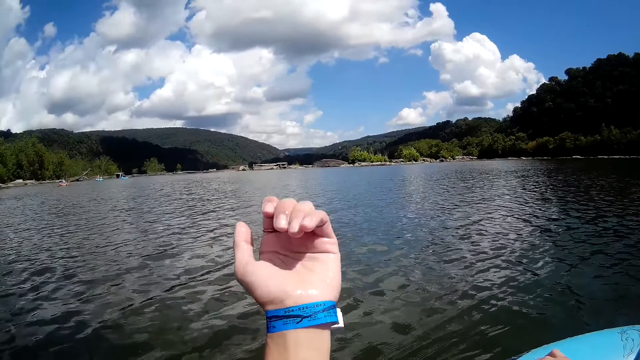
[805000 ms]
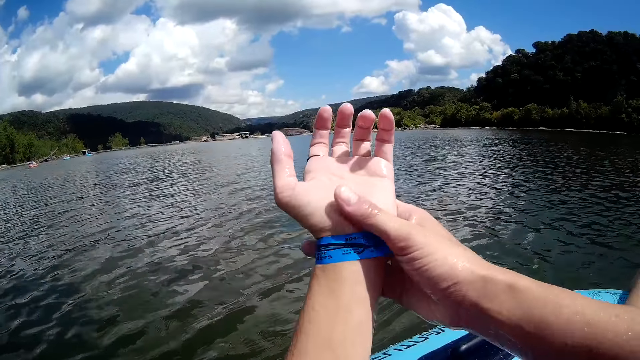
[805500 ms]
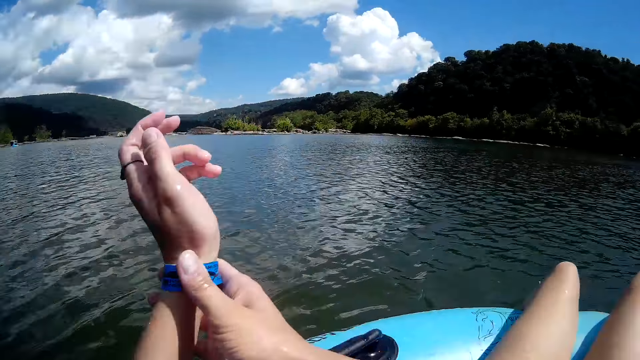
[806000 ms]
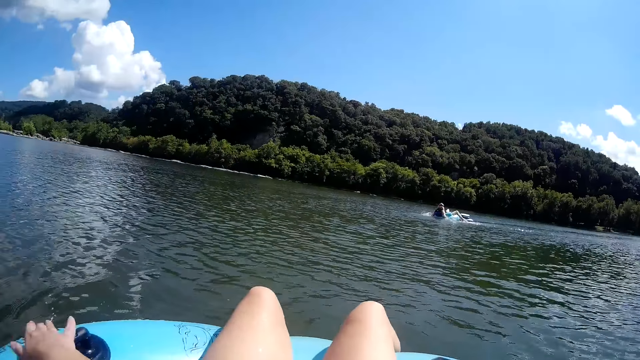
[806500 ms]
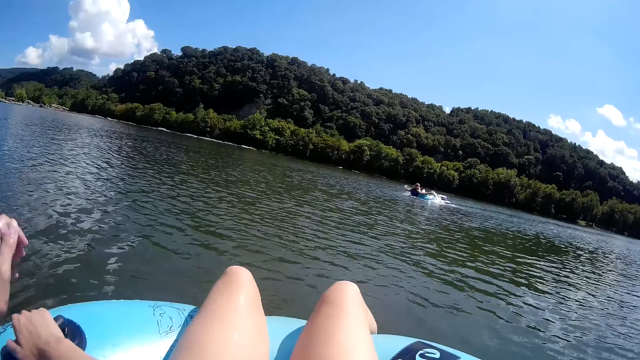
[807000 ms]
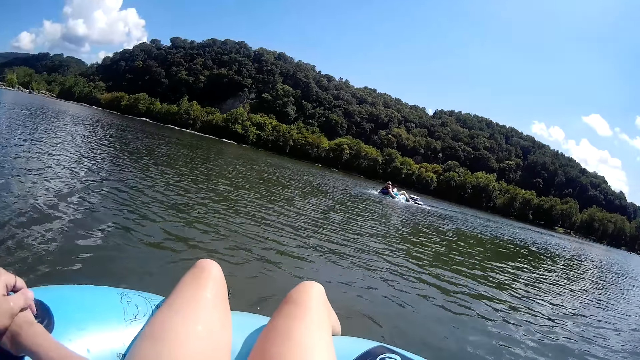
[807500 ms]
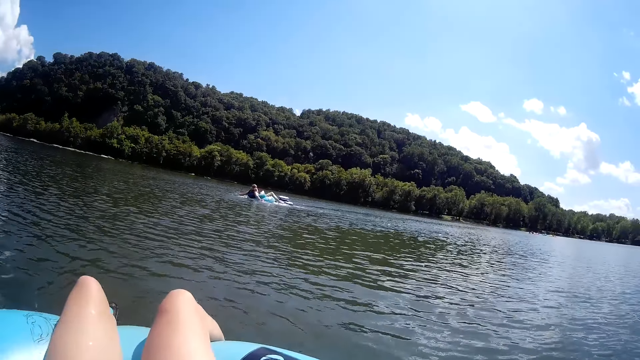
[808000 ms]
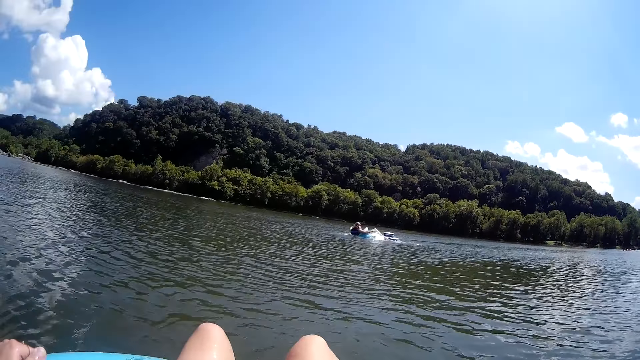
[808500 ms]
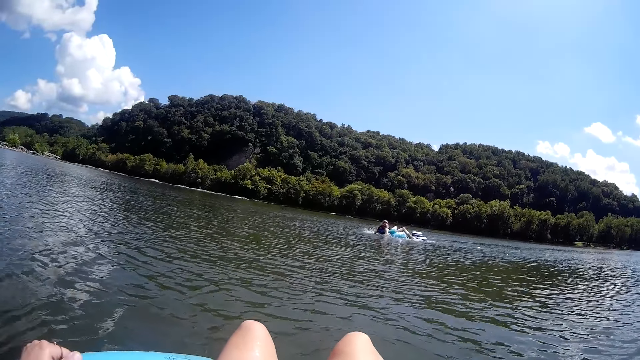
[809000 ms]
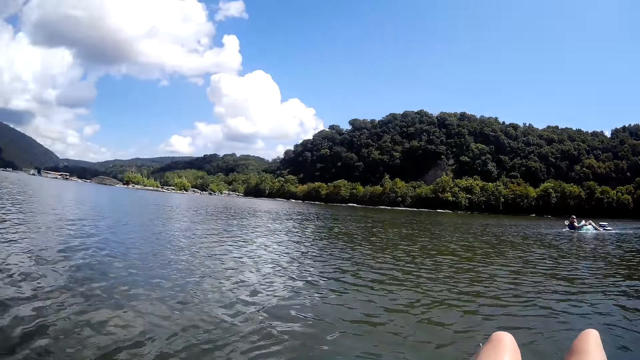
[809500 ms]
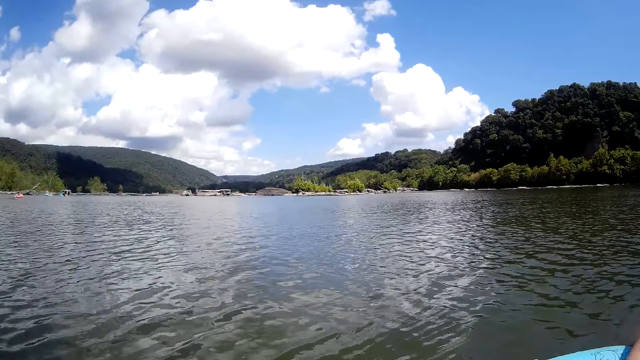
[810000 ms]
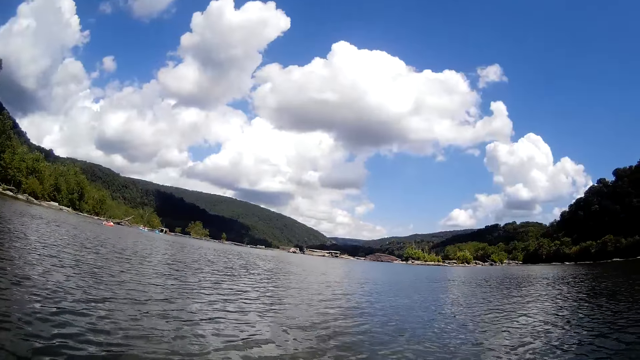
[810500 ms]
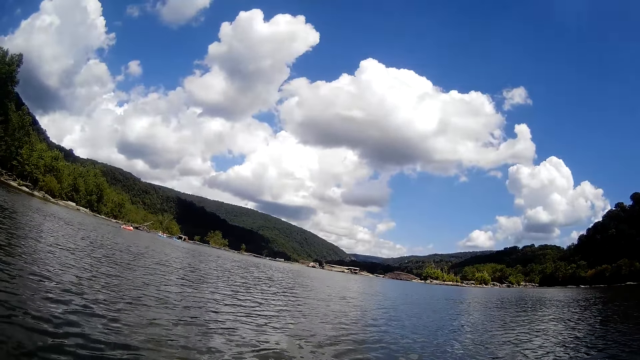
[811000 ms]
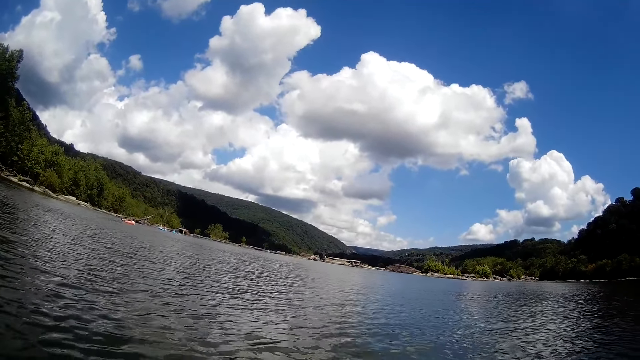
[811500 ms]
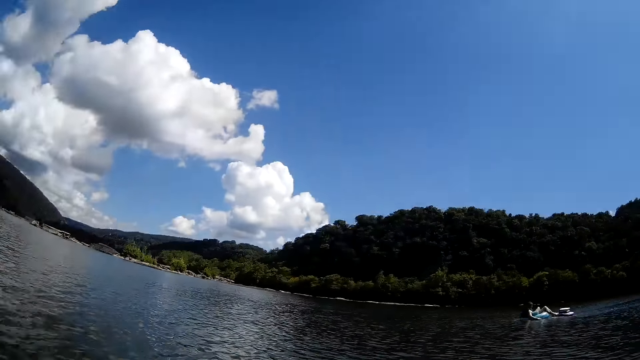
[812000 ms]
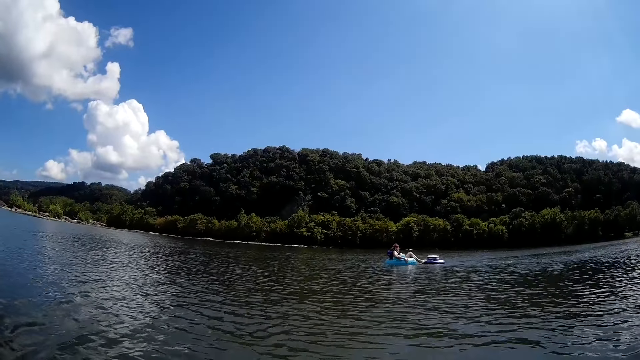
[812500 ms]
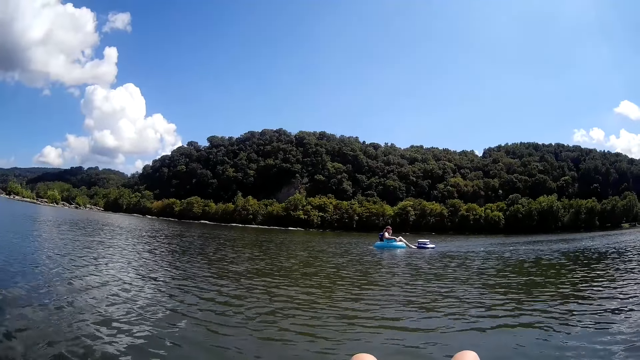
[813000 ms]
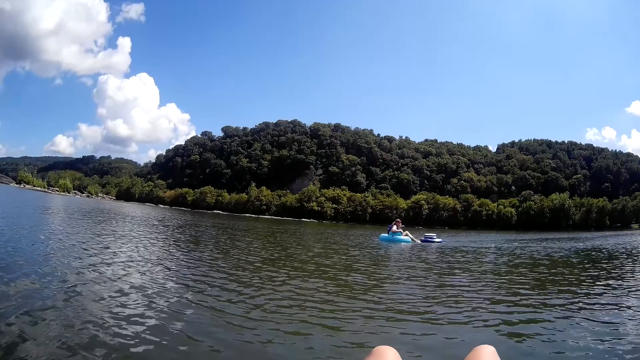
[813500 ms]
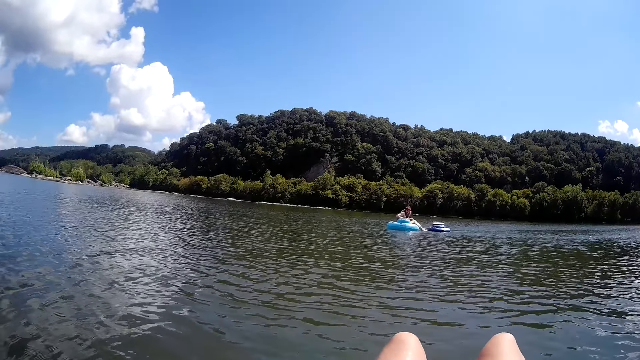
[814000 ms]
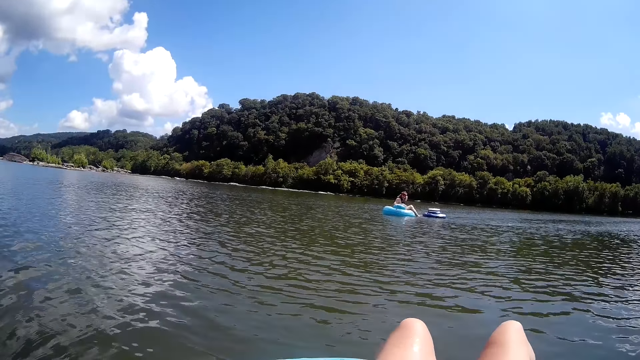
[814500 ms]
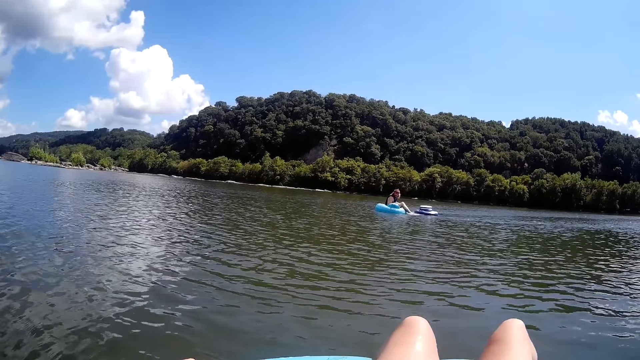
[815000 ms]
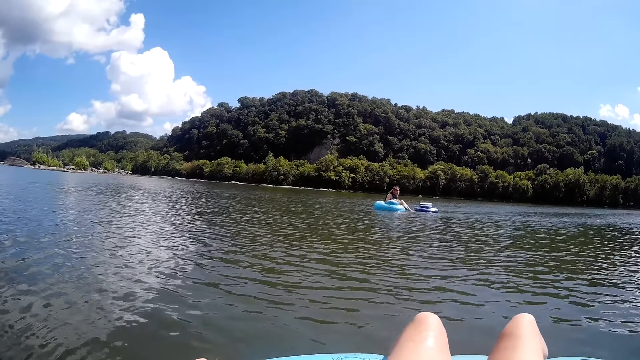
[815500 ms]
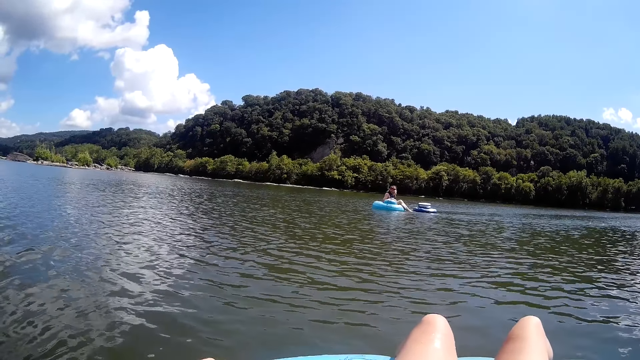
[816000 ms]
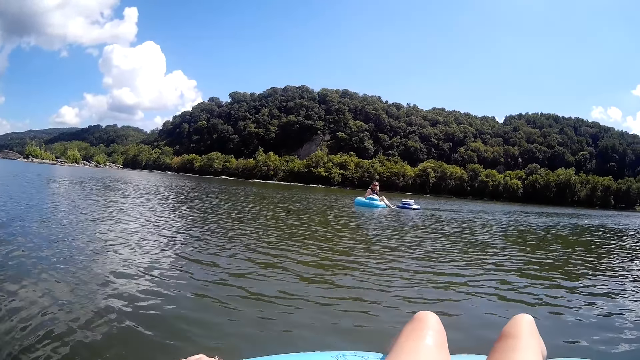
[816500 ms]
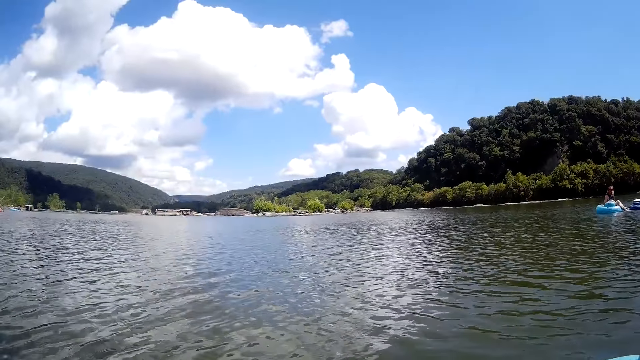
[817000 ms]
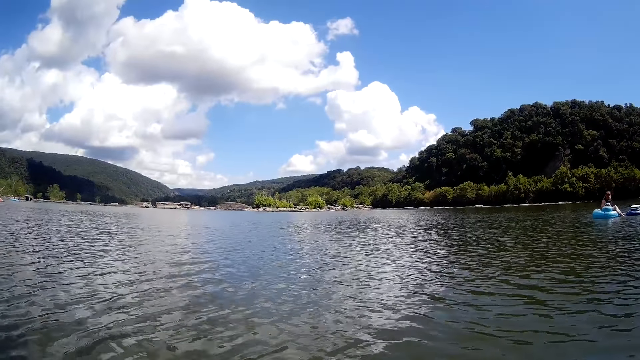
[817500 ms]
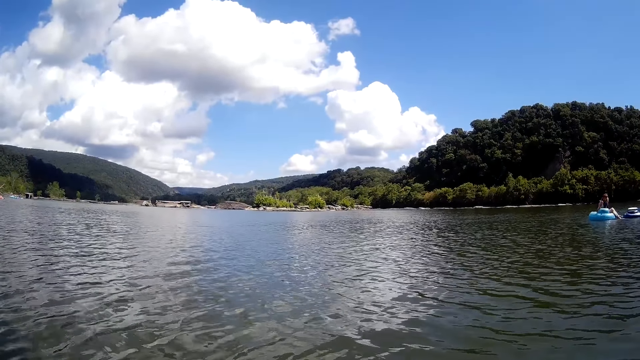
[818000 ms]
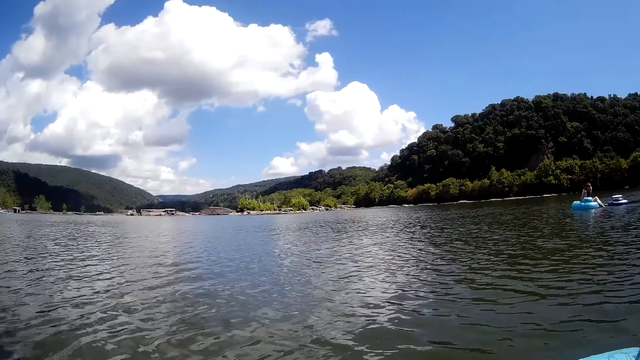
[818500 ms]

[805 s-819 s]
The camera wearer moves their hand. They adjust the blue tag on their left wrist with their right hand. They hold their wrist. They hold the floater with their hands. The man peddles himself on the water. The camera wearer converses with the man.

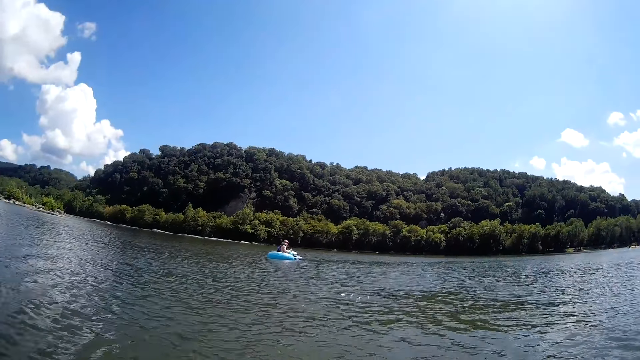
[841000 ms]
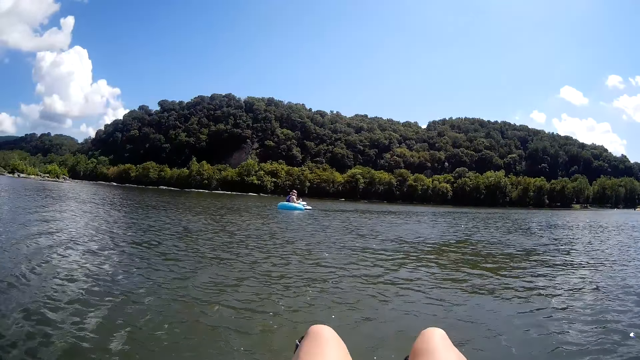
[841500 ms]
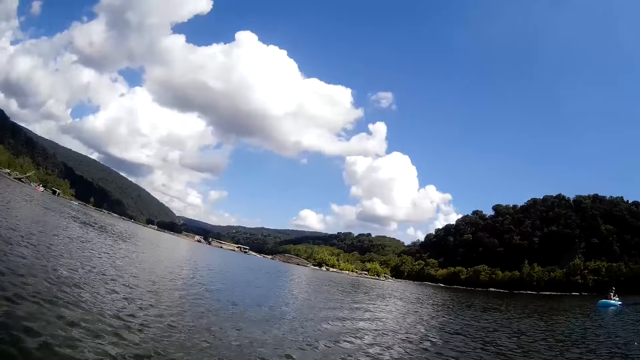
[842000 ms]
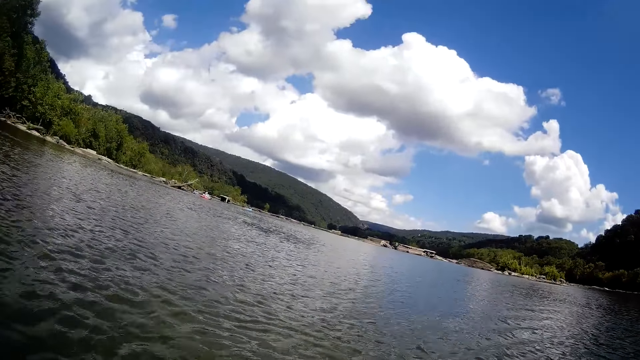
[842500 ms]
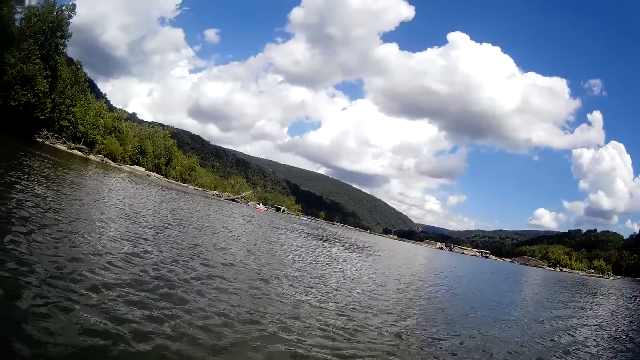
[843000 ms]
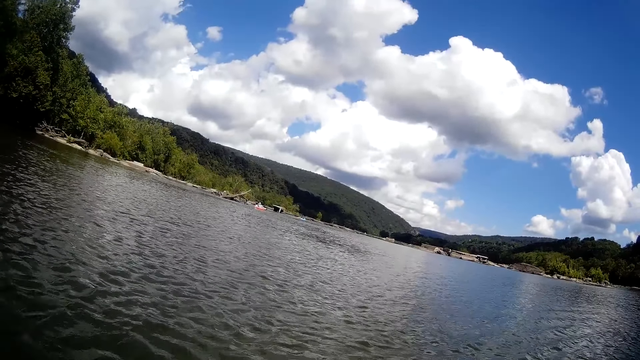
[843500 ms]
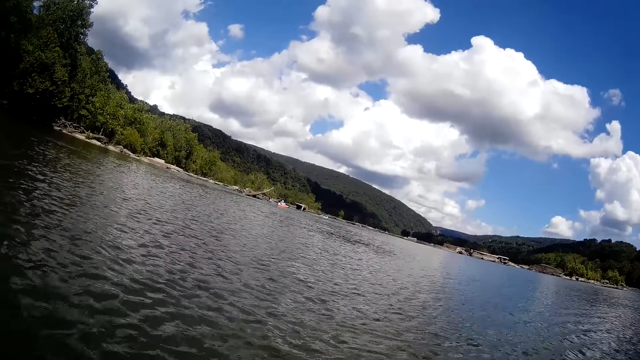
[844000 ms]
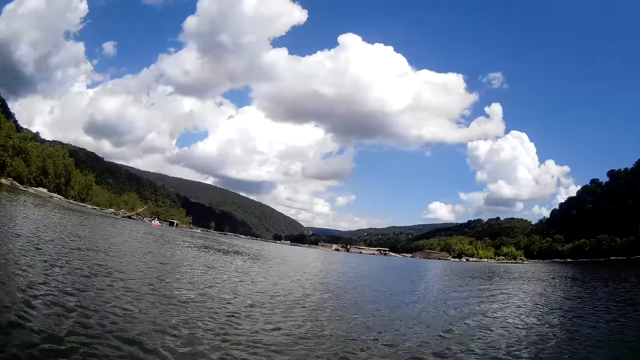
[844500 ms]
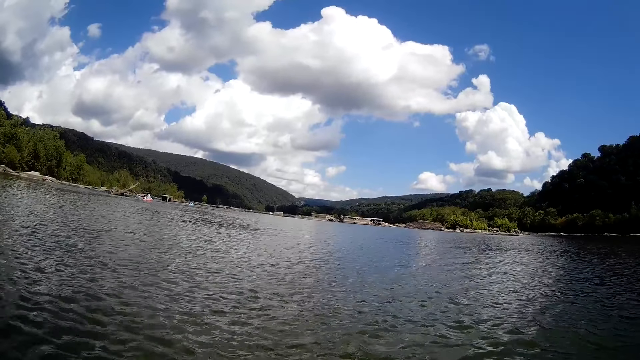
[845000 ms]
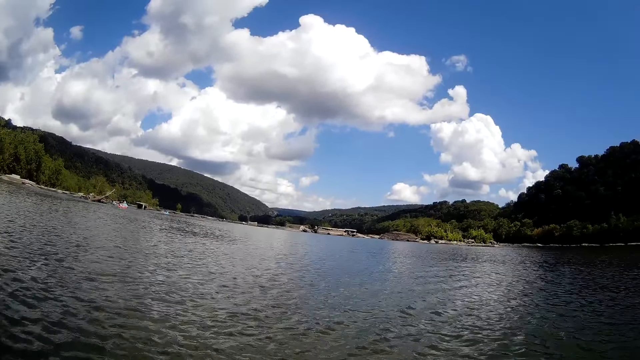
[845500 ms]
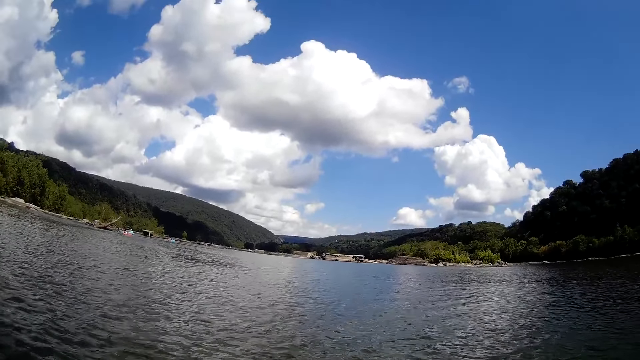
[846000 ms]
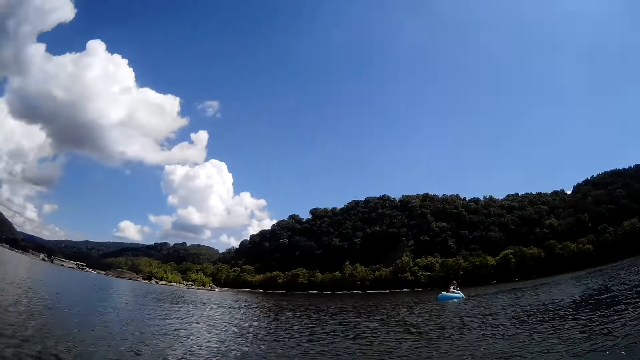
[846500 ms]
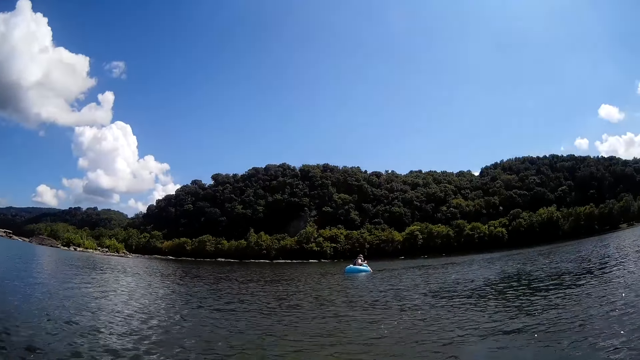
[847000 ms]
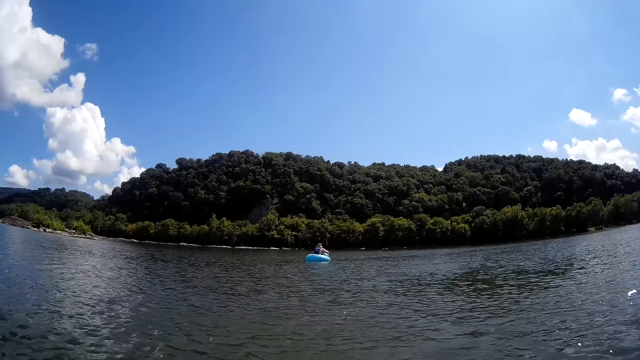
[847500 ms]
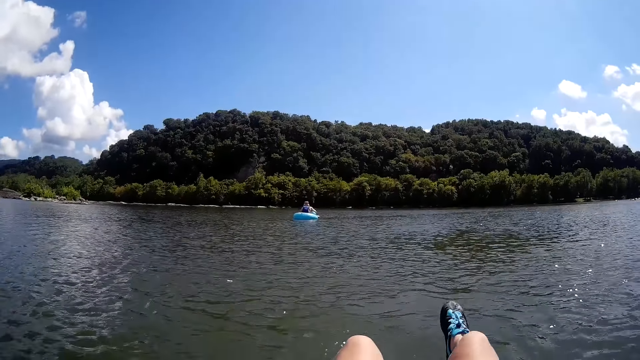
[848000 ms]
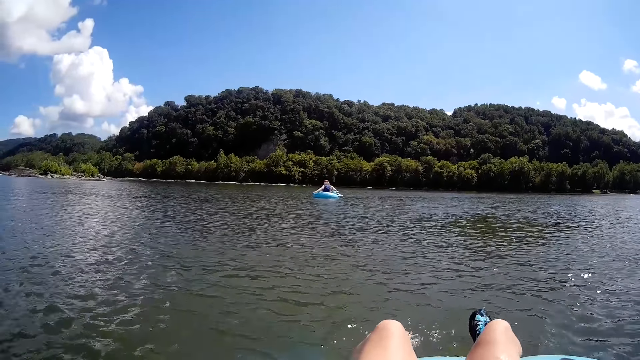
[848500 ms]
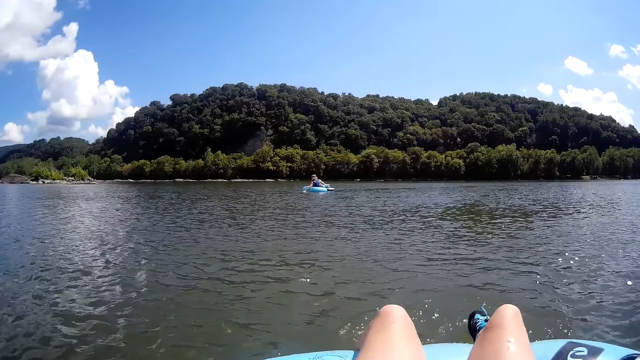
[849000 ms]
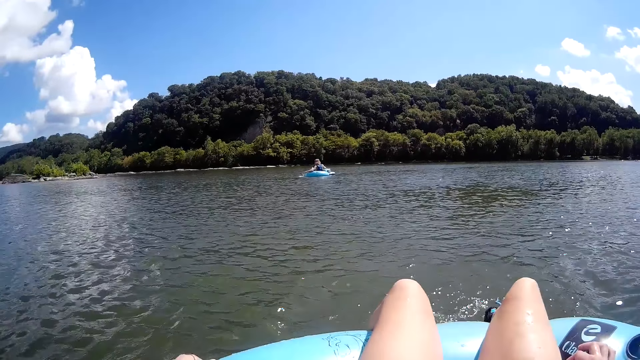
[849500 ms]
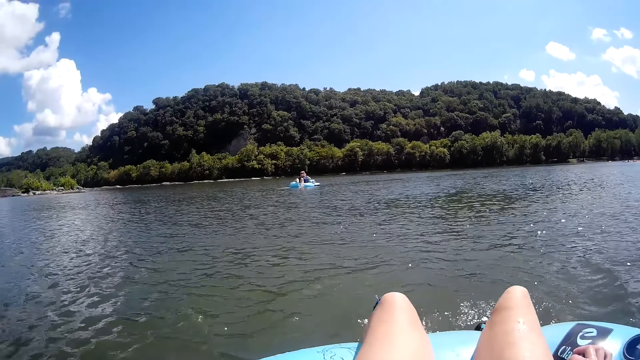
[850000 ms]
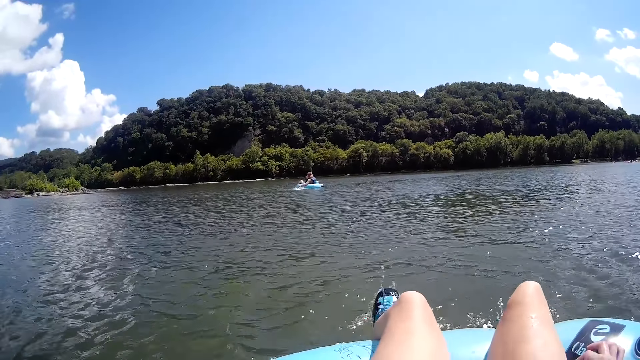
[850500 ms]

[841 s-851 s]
The camera wearer looks around the lake. They move legs.
